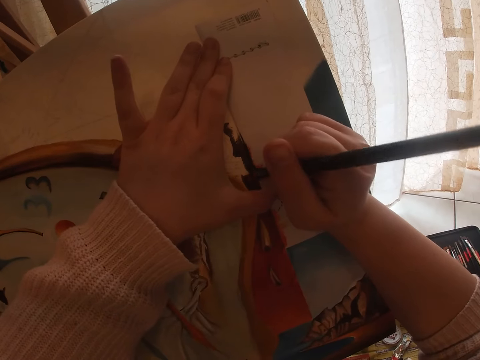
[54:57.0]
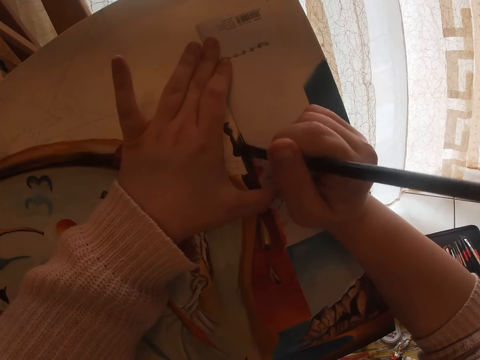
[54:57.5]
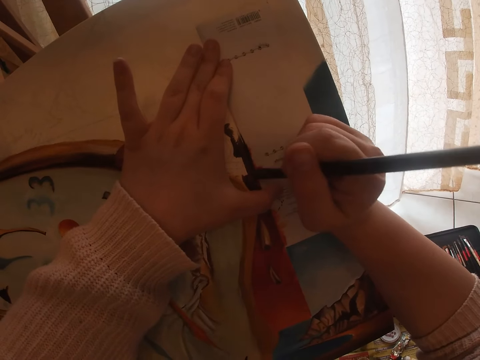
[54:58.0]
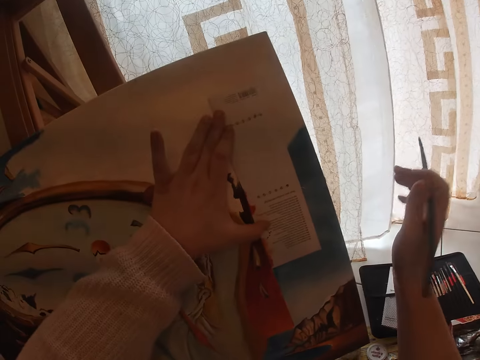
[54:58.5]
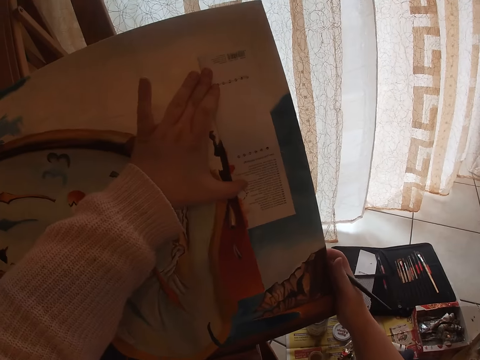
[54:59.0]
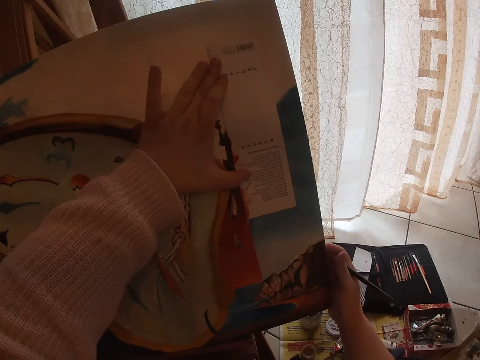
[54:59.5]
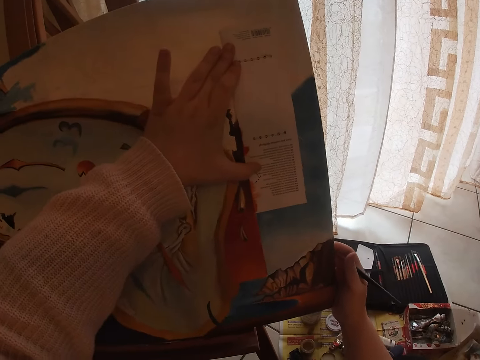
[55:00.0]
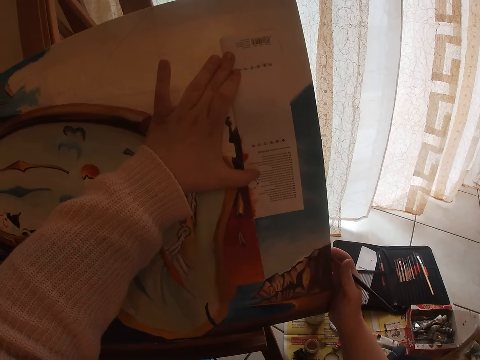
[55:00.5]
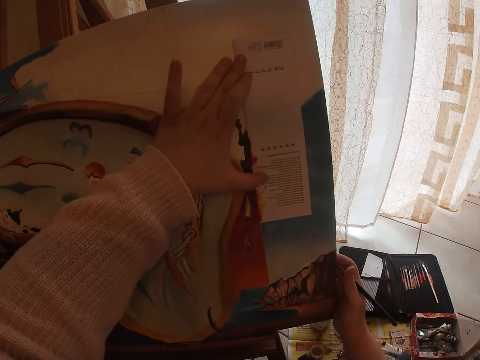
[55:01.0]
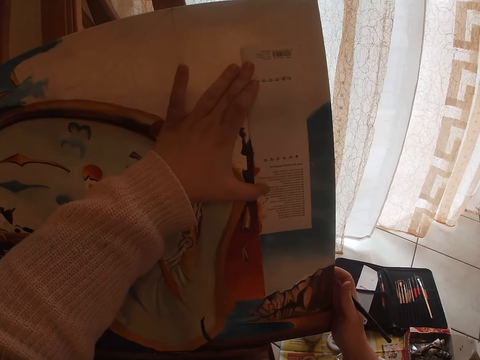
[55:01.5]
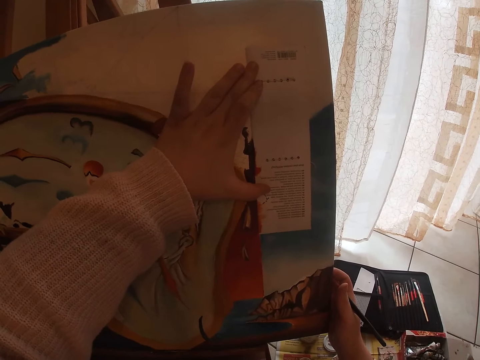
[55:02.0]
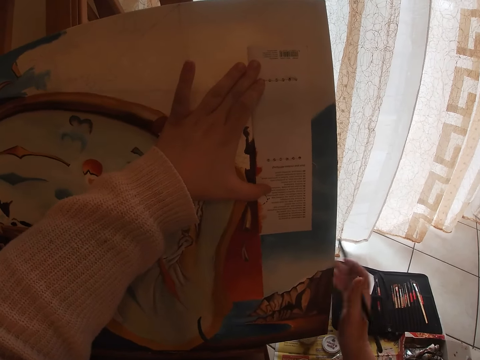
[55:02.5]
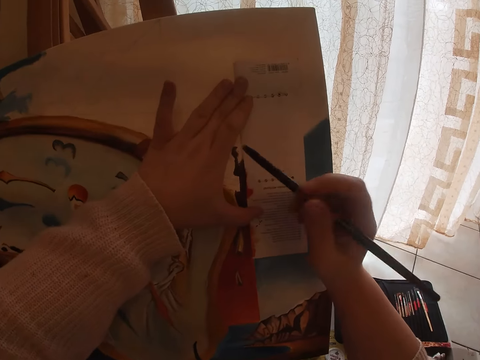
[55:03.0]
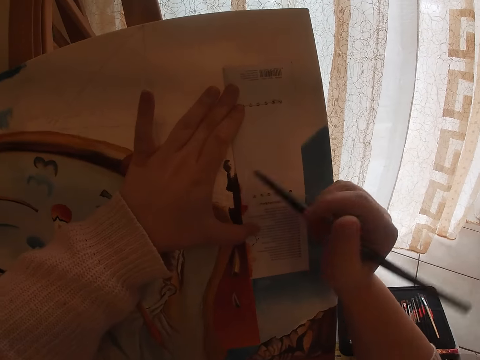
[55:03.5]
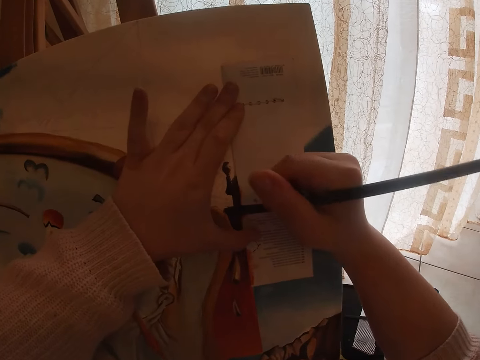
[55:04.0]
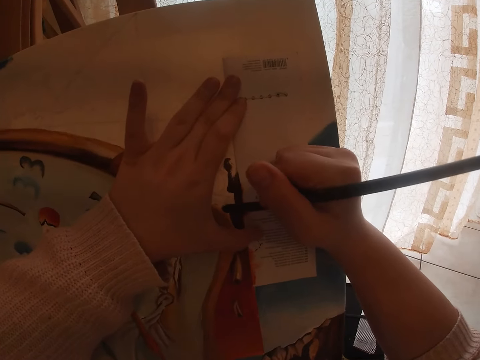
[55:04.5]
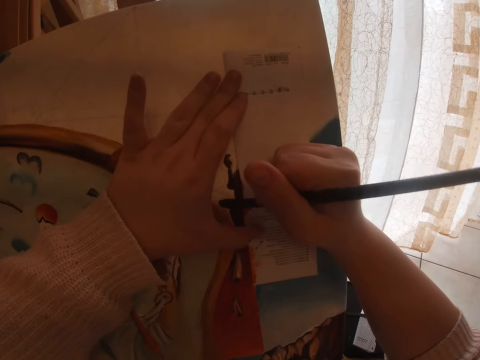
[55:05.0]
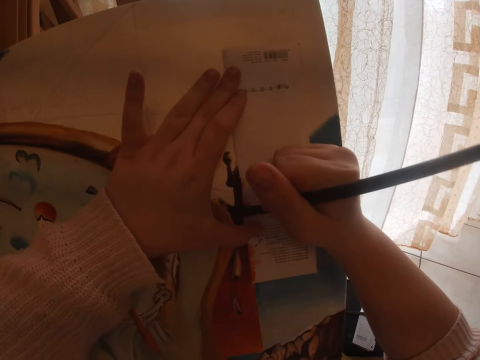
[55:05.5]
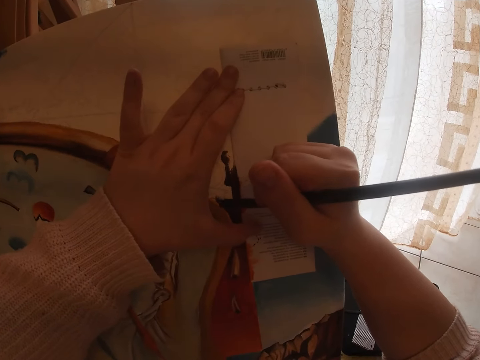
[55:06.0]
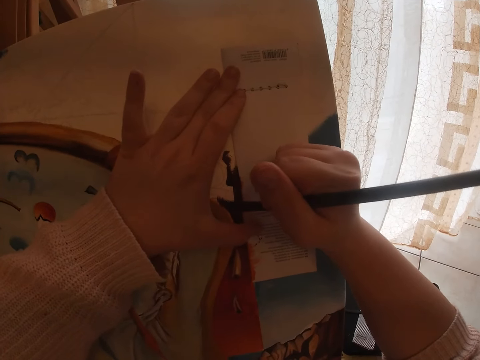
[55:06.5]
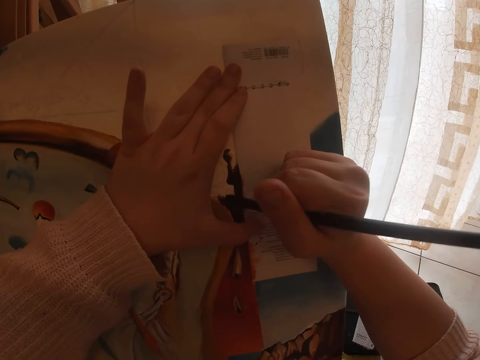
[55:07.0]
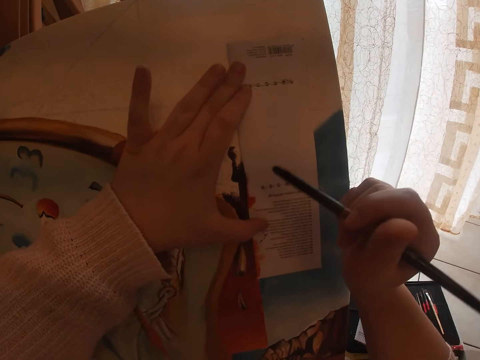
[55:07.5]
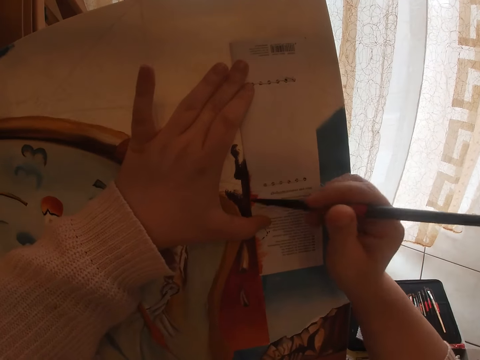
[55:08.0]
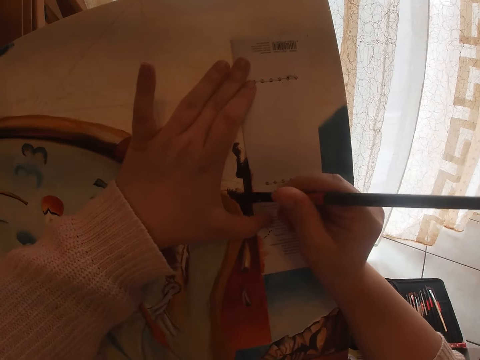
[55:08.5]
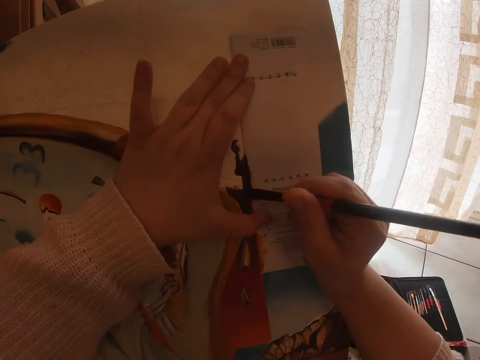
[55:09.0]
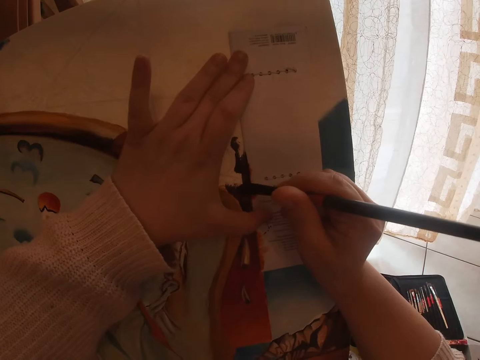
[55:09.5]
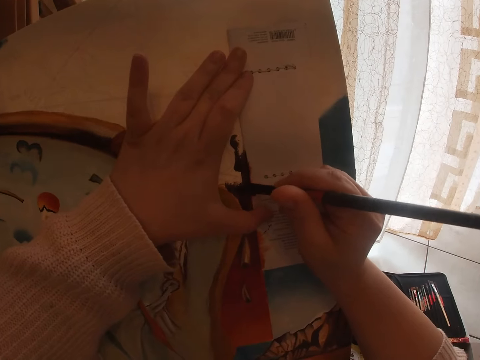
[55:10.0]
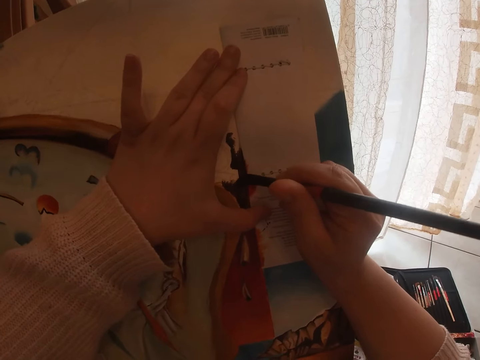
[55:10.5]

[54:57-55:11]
The camera wearer adjusts the easel with his right hand. He paints on the canvas with the brush in his right hand.

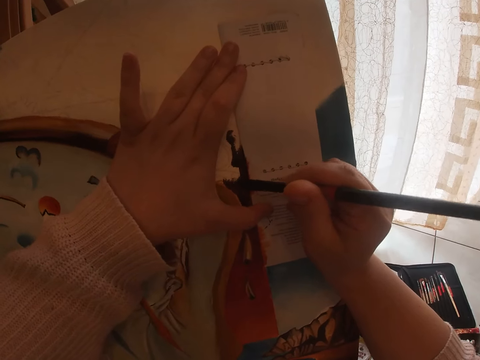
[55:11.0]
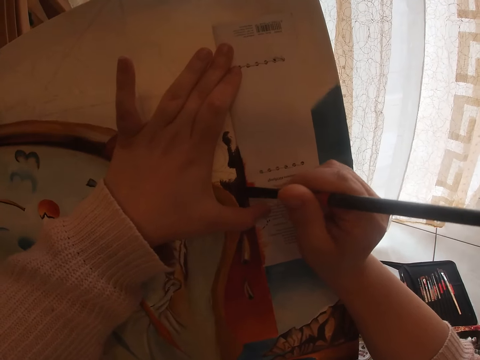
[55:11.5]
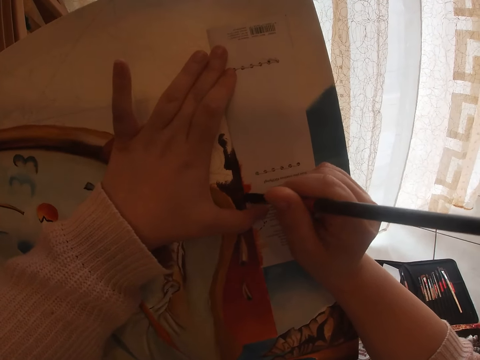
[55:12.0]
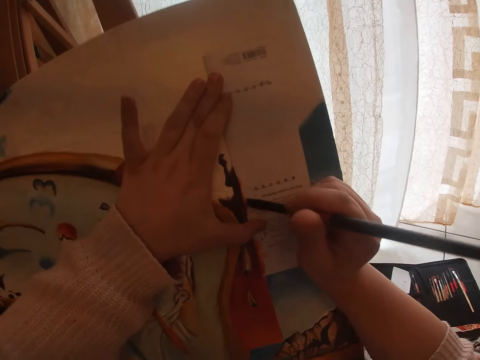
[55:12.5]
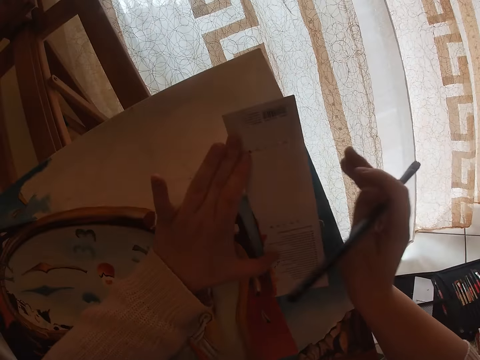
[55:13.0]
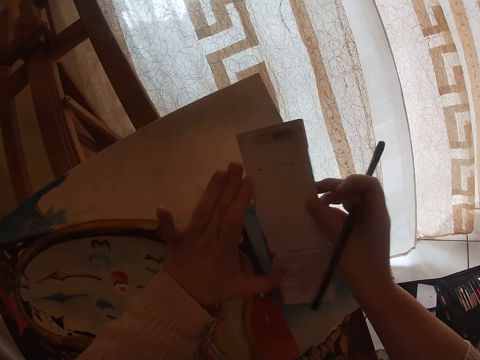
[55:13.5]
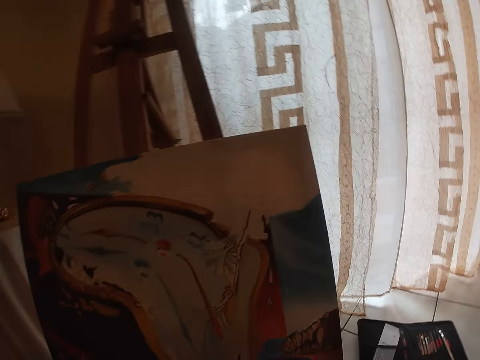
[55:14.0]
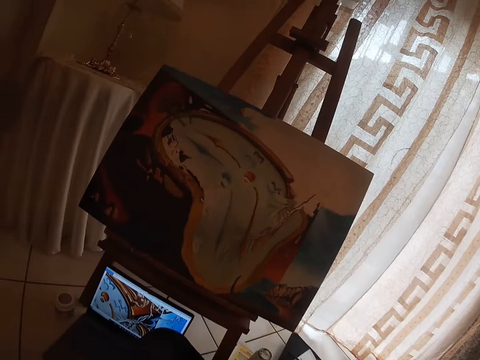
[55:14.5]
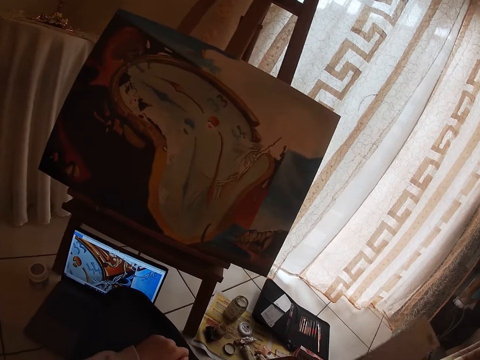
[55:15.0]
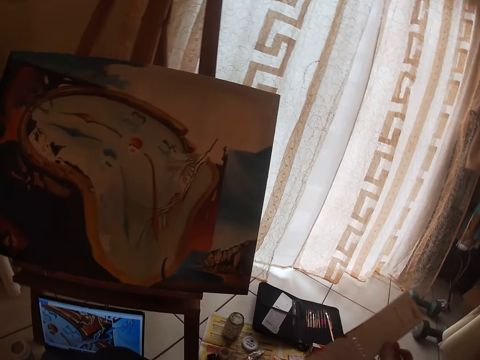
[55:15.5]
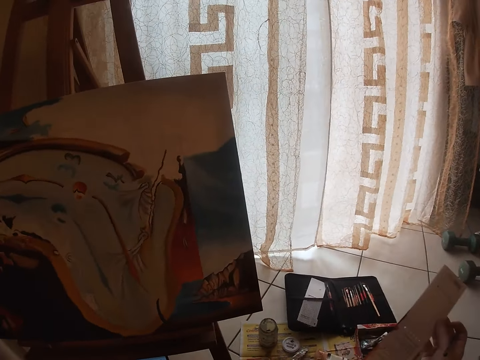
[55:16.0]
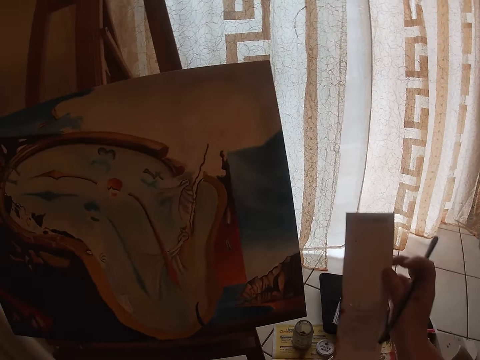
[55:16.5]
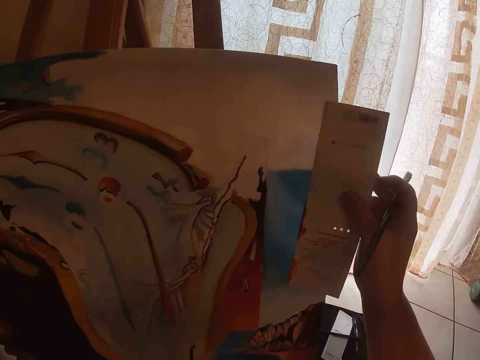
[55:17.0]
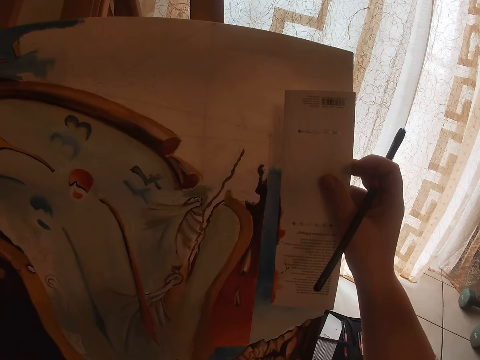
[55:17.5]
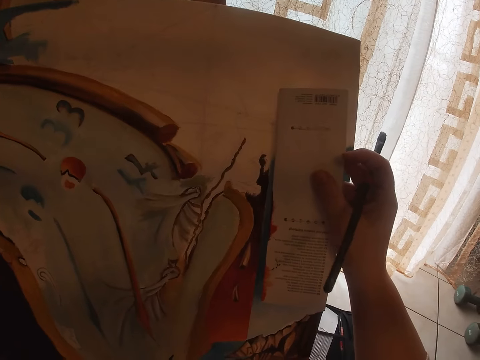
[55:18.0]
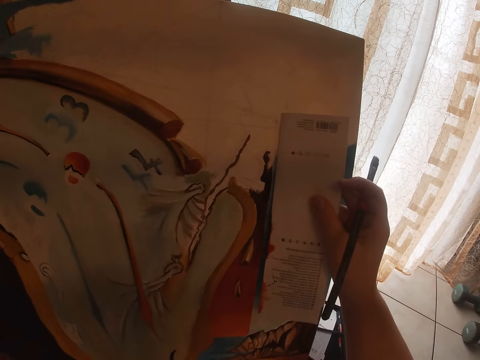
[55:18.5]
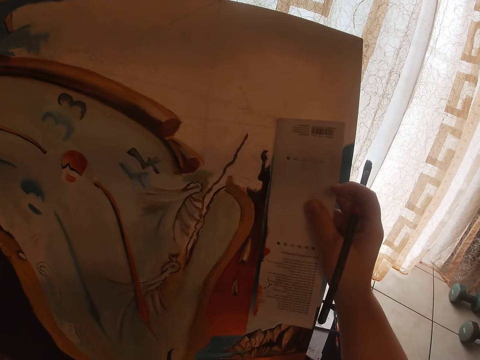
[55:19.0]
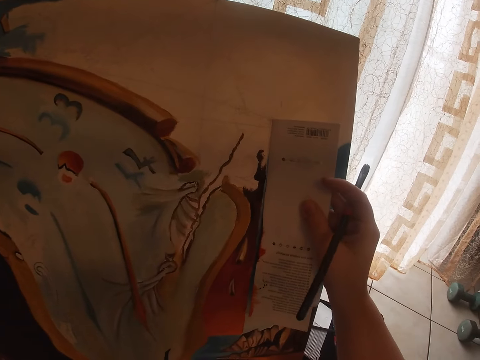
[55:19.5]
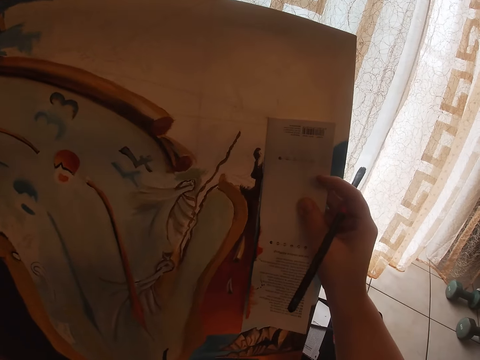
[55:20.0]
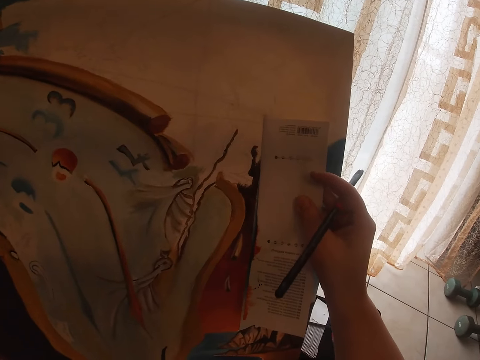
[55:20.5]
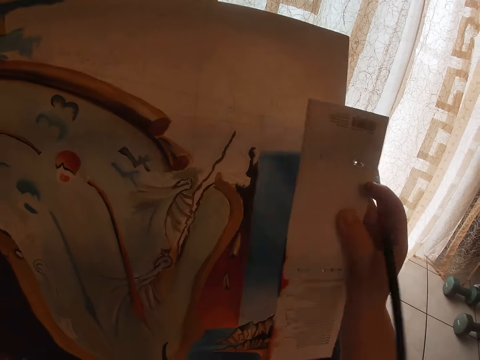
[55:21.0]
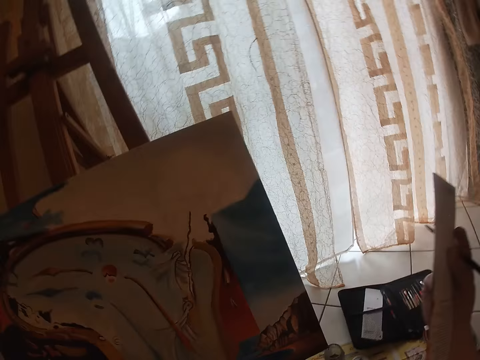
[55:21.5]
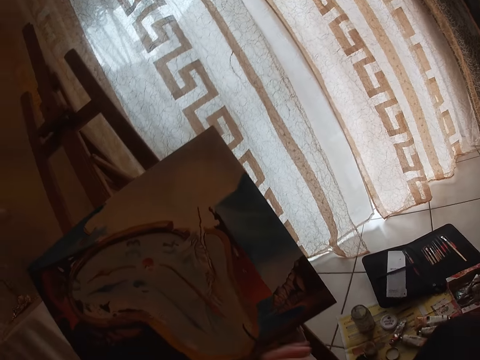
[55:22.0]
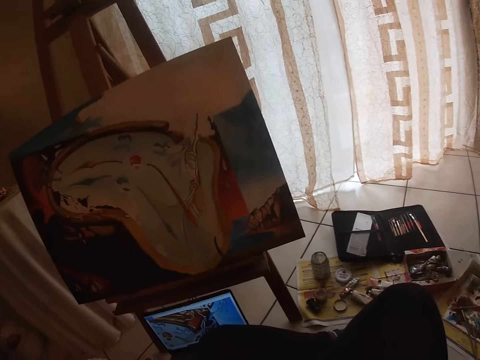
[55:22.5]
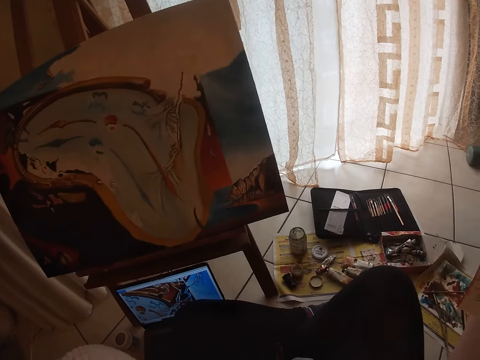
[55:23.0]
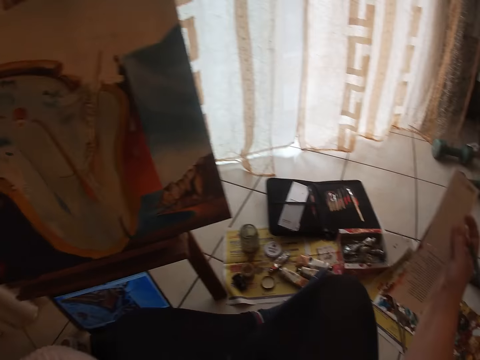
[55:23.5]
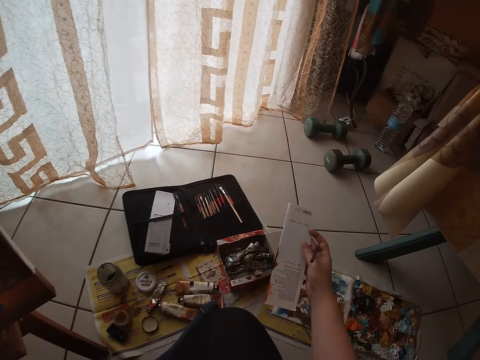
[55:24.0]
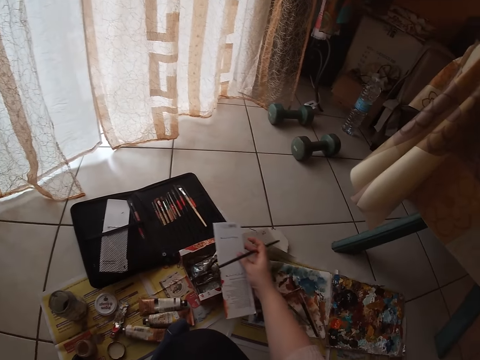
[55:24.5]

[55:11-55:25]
The camera wearer removes the paper from the painting. He holds the paper with his right hand. He puts the paper on the painting and inspects the painting. He removes the paper from the painting again.
